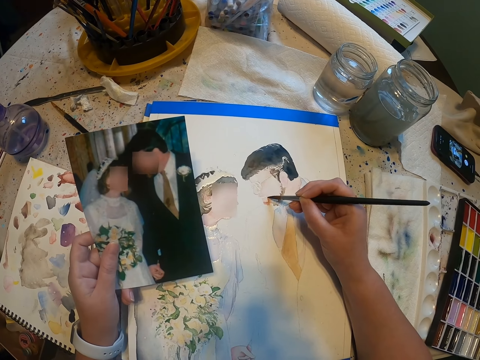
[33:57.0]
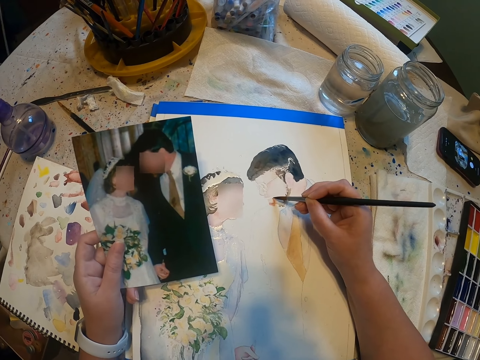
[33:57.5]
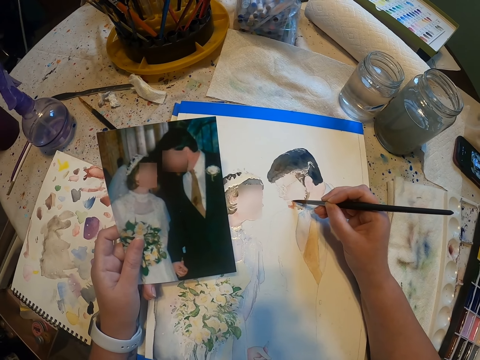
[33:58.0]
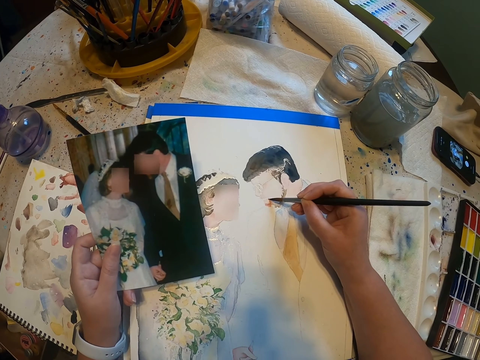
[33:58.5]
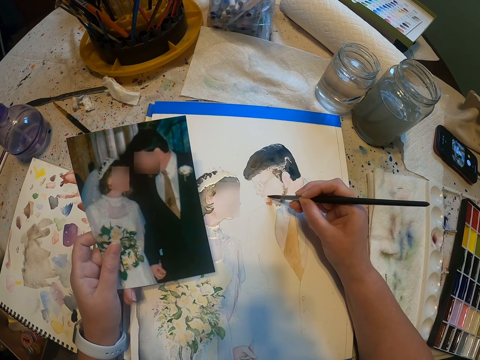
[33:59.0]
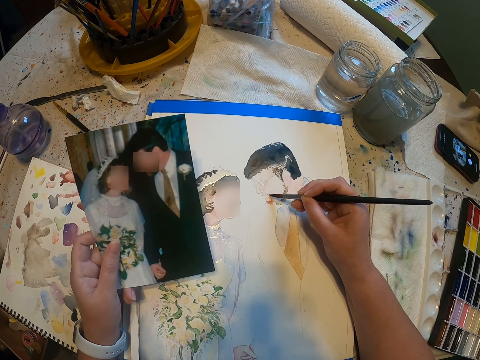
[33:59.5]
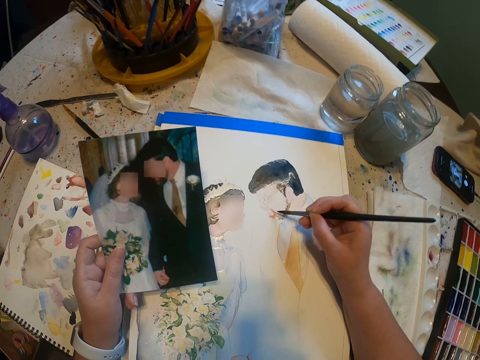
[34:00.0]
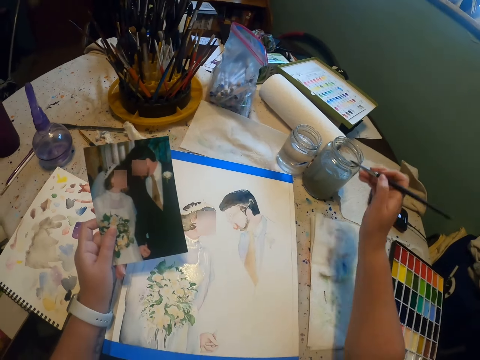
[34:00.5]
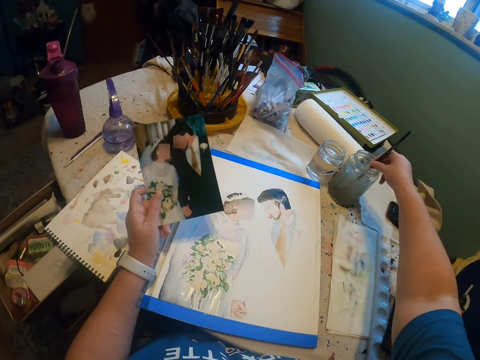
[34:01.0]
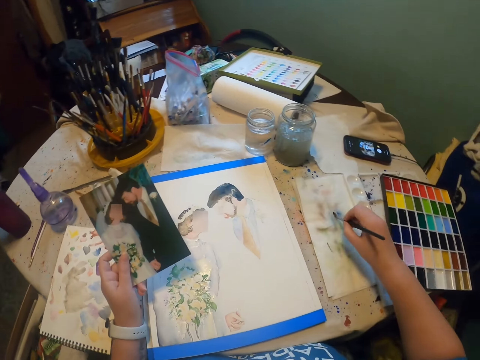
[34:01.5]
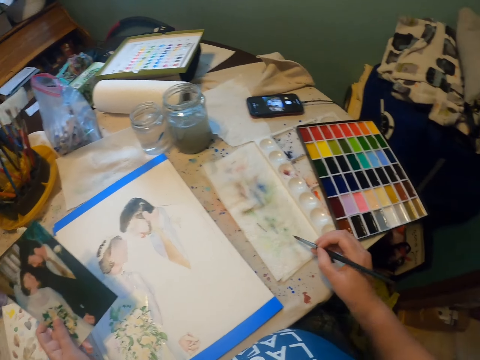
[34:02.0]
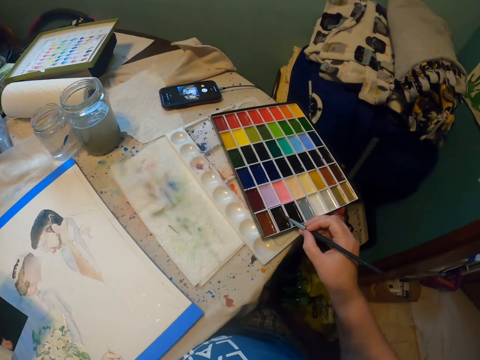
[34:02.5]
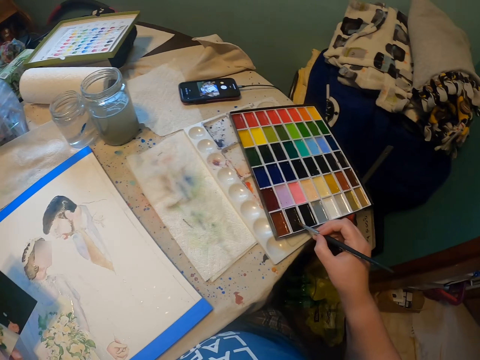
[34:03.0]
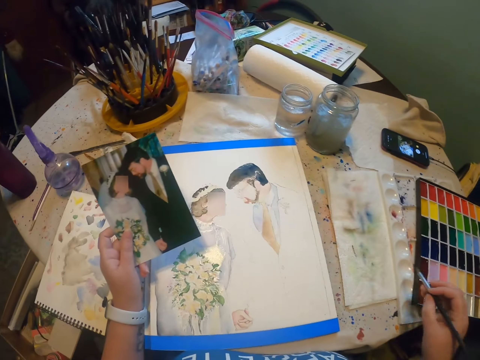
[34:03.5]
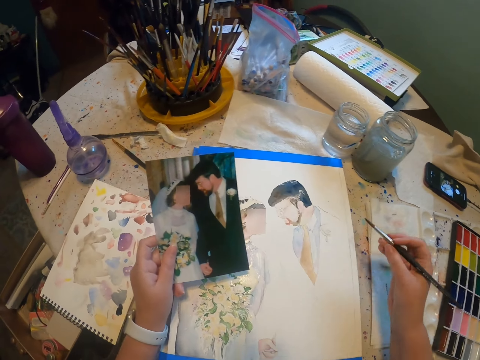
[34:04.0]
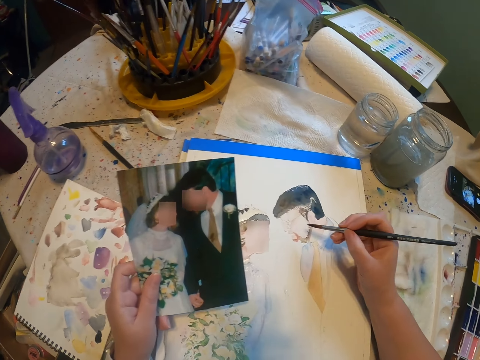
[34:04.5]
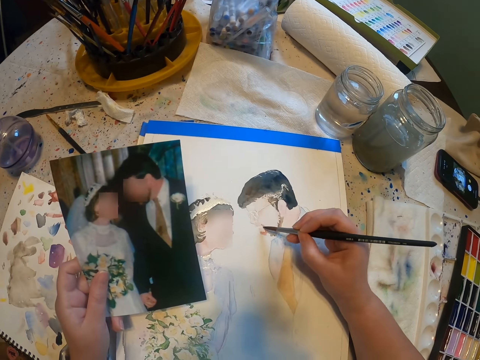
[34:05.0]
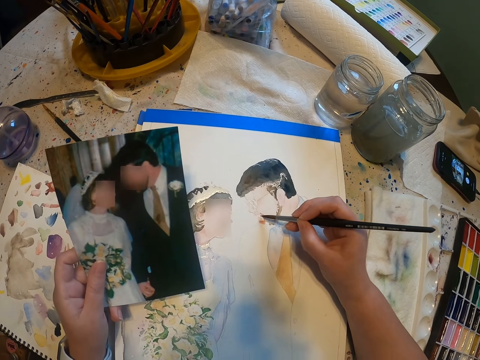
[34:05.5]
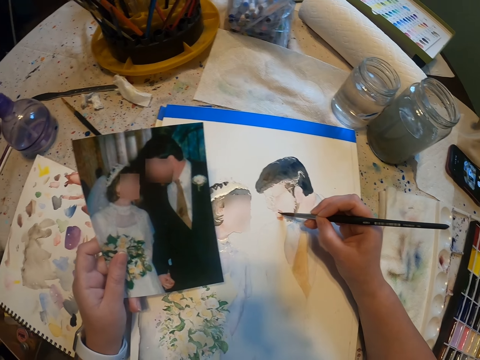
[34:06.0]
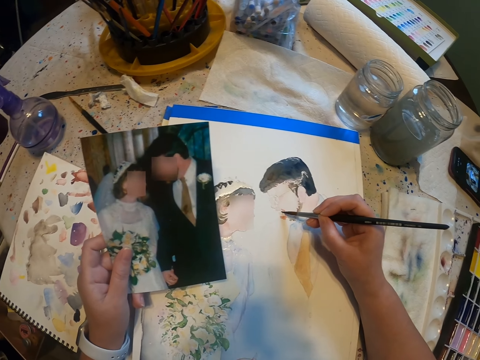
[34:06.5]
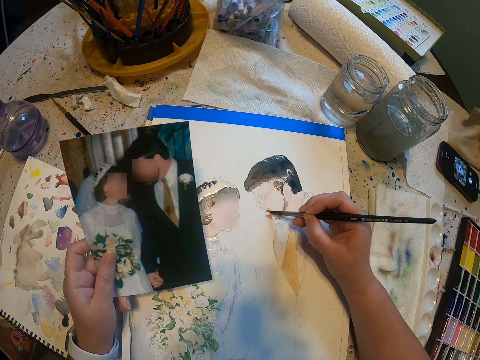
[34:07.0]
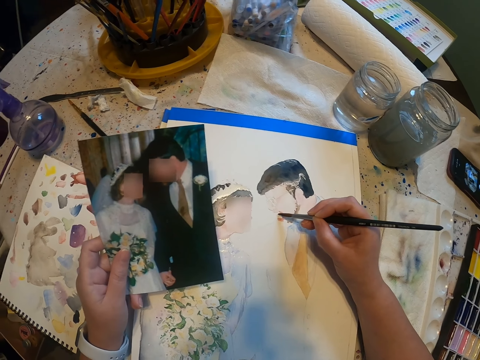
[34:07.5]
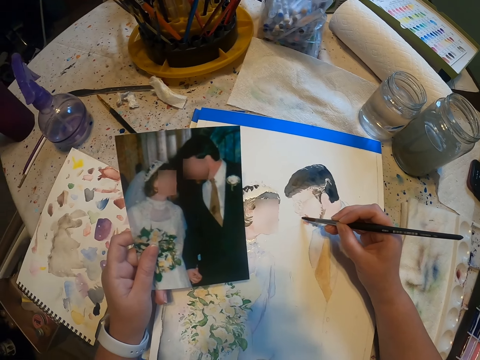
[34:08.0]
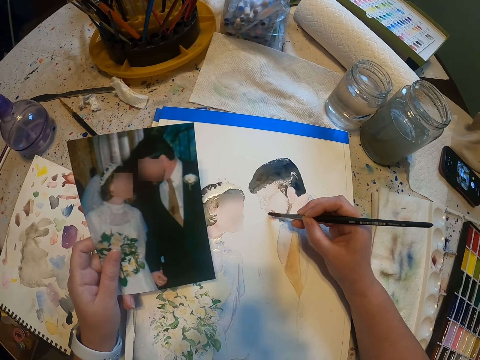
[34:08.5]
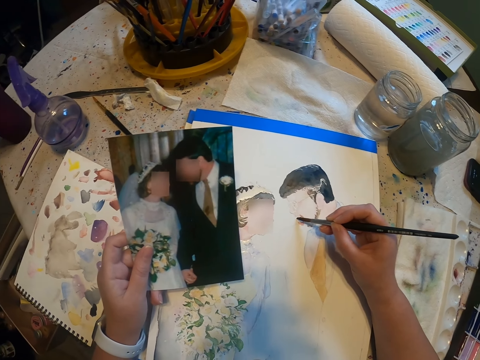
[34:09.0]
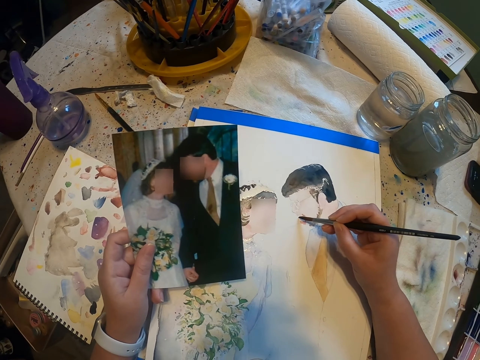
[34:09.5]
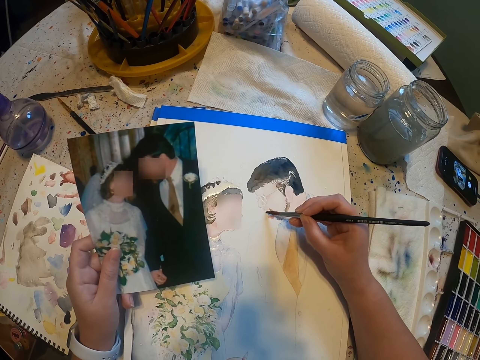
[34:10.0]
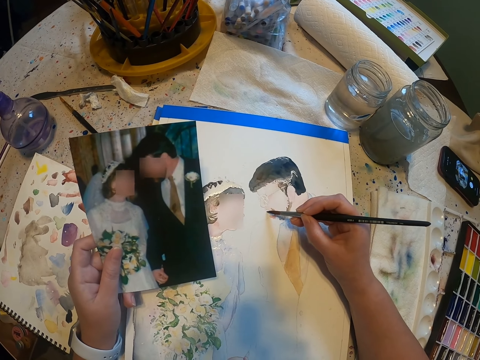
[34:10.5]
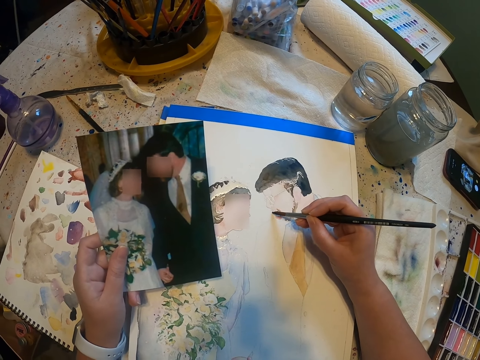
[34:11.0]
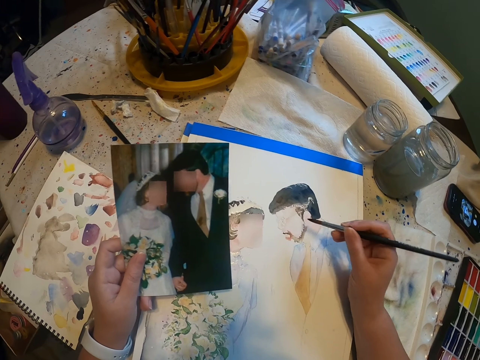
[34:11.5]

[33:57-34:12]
The camera wearer dips the paint brush in a water color. They reduce the paint from the paint brush. They dip the brush in the paint box. They paint the sketch with the paint brush.

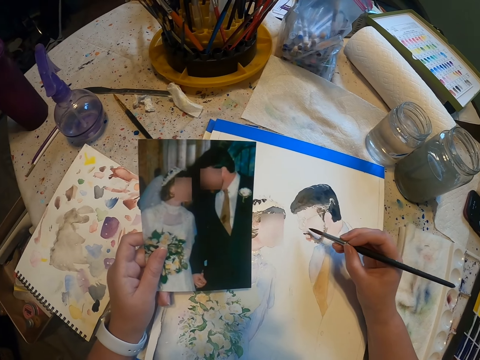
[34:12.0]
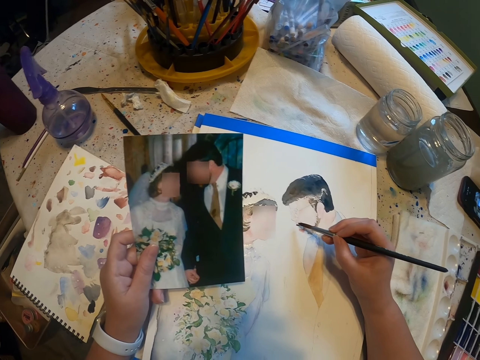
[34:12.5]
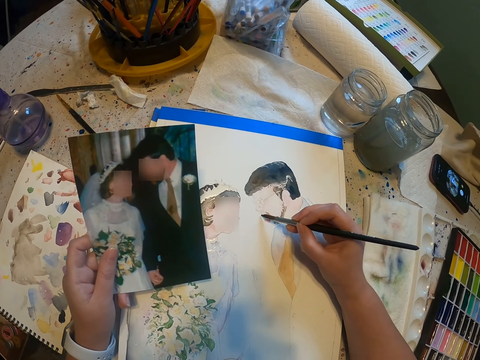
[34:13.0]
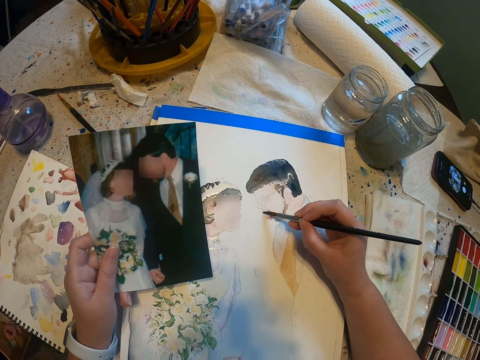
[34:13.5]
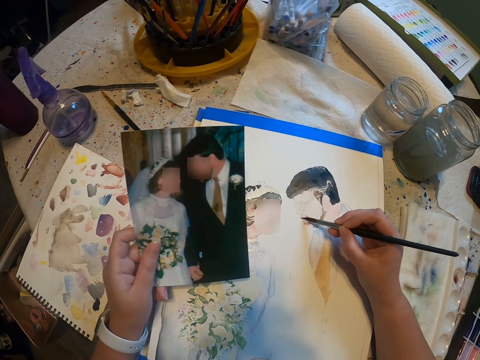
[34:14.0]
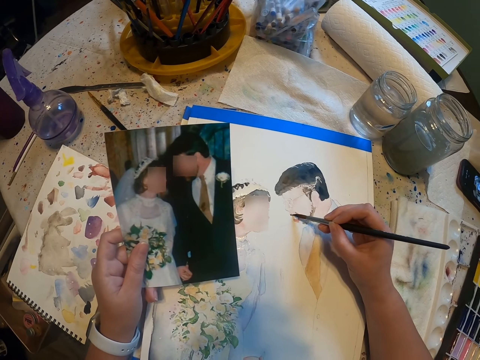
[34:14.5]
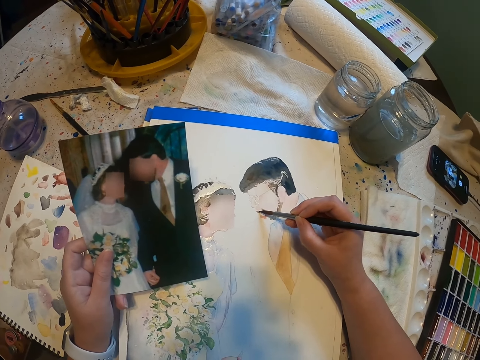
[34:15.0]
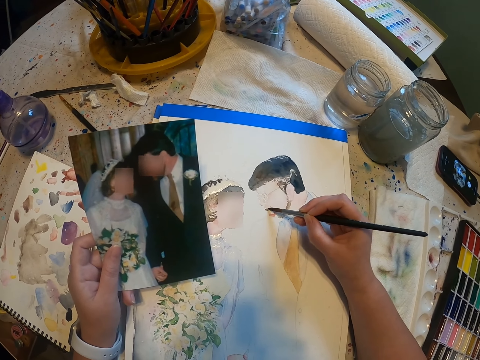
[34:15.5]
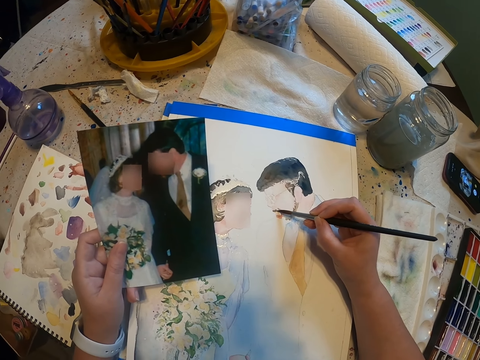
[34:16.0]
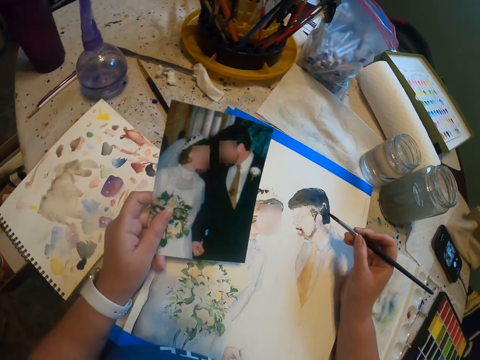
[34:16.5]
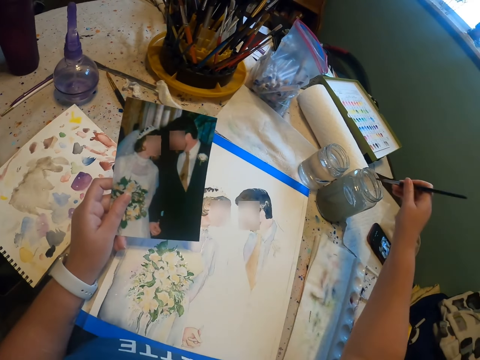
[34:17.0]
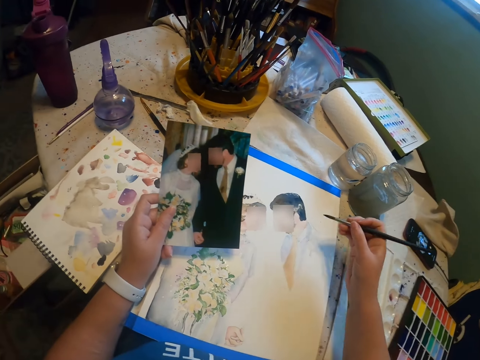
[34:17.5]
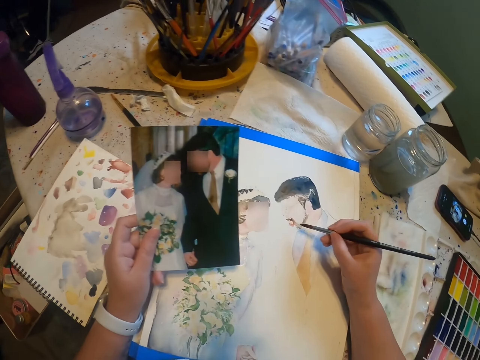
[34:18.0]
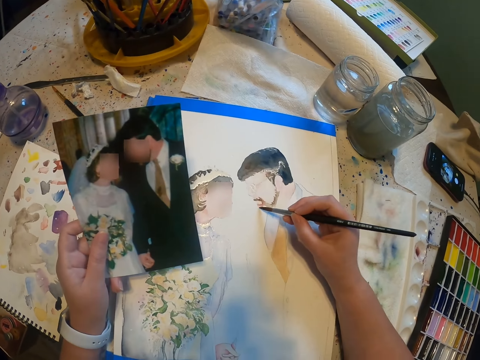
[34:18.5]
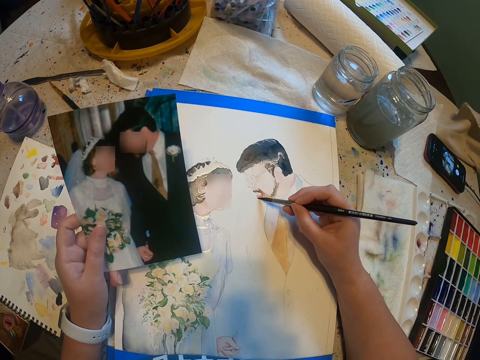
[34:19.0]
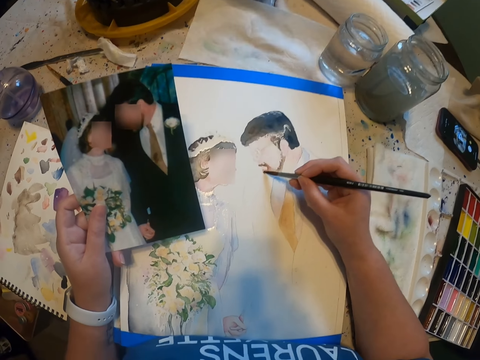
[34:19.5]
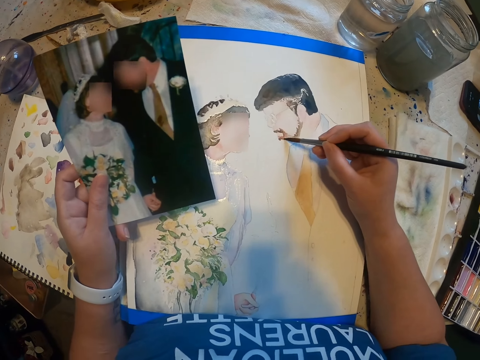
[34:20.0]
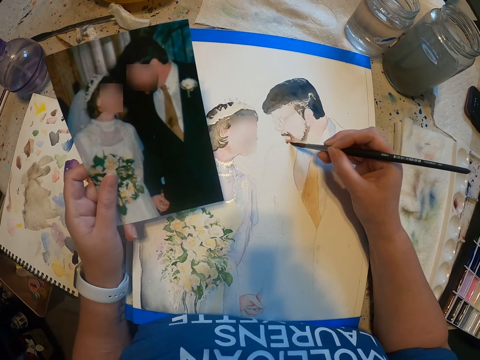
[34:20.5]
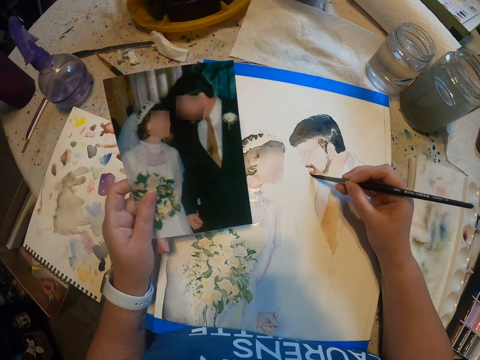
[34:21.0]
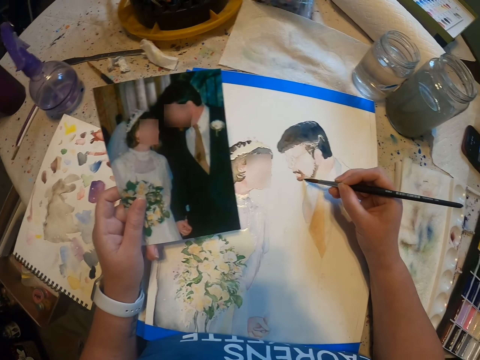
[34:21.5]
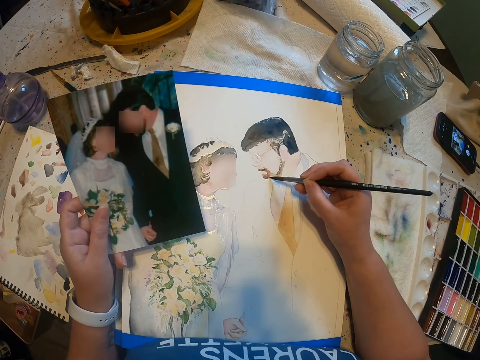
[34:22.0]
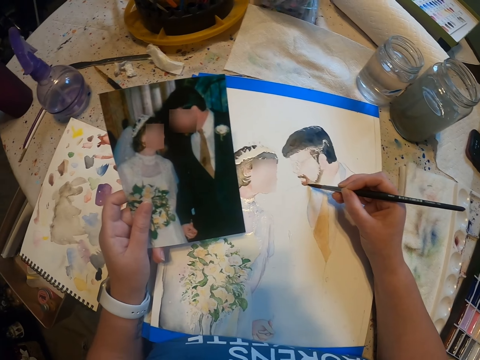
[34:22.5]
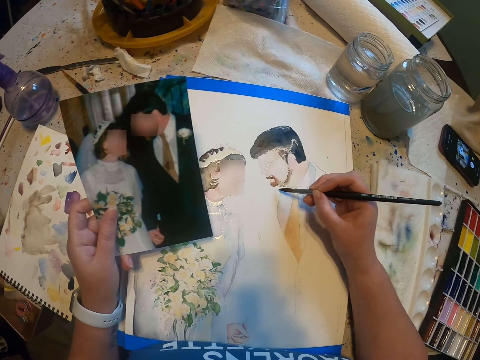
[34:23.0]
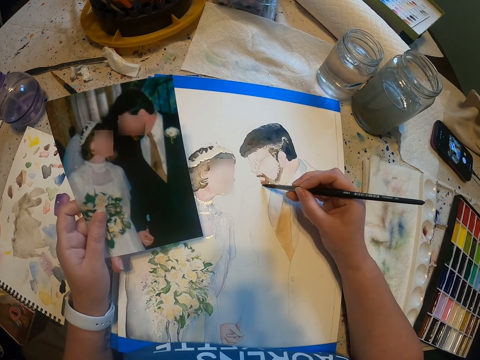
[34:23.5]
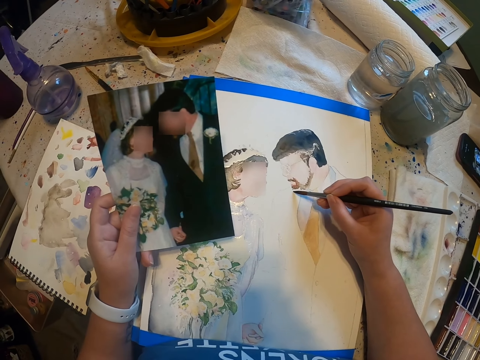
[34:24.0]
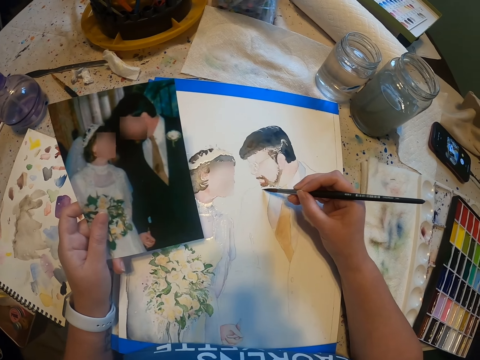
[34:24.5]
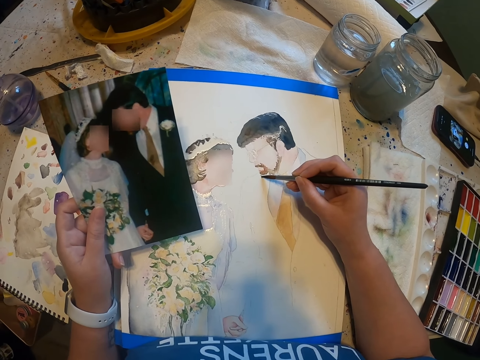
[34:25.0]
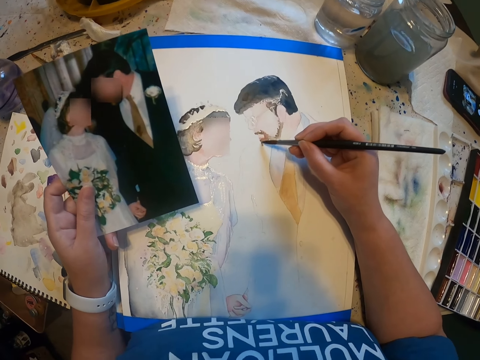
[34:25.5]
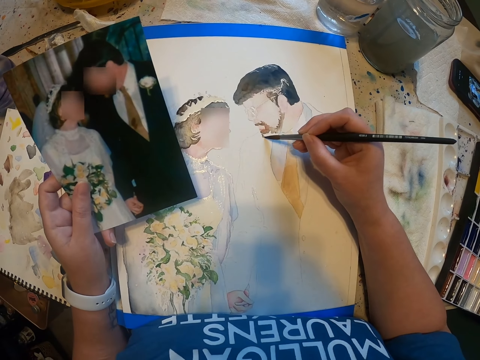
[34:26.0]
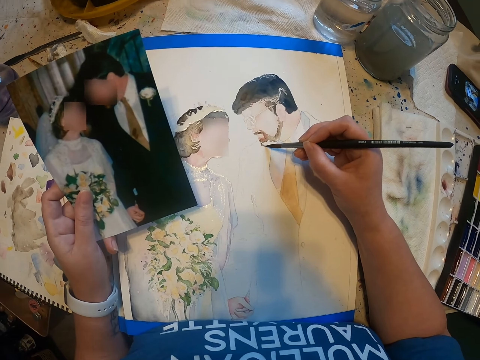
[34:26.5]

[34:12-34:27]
The camera wearer lifts the paint brush from a painting. They paint on the paint paper.
